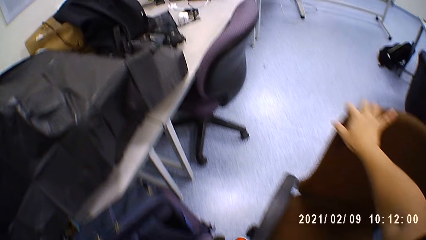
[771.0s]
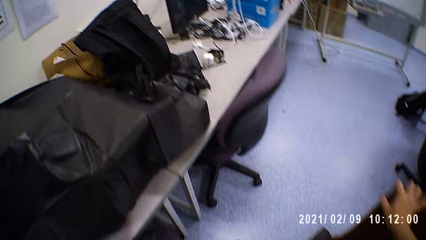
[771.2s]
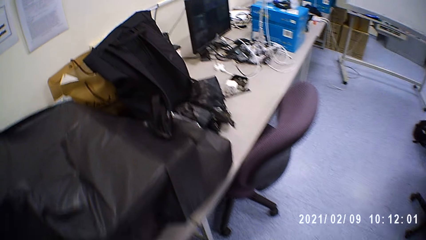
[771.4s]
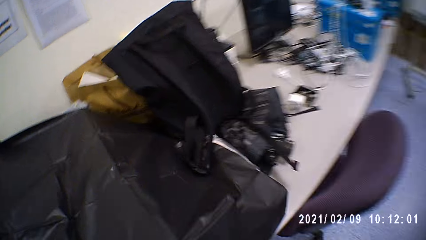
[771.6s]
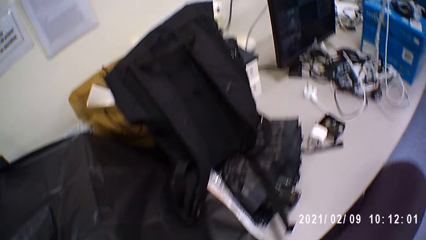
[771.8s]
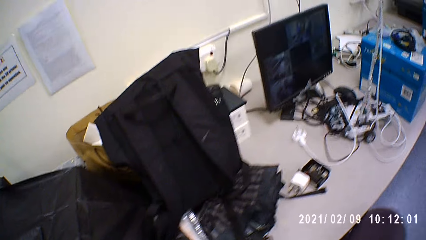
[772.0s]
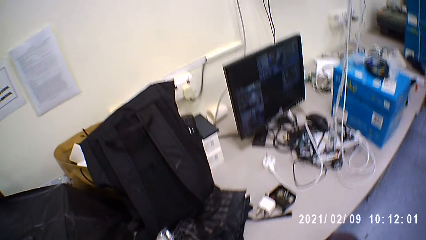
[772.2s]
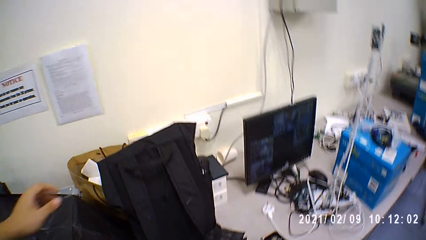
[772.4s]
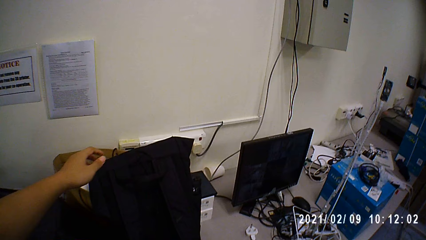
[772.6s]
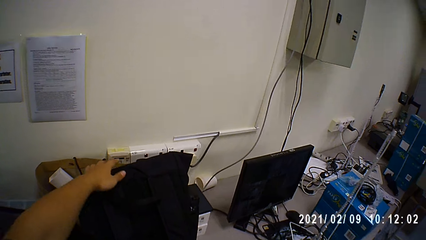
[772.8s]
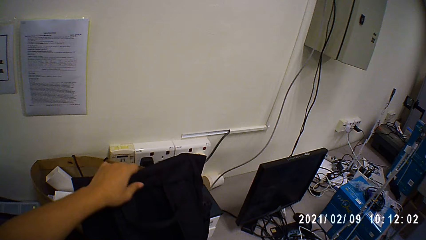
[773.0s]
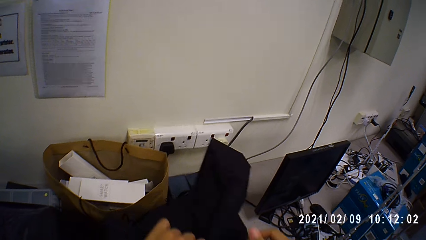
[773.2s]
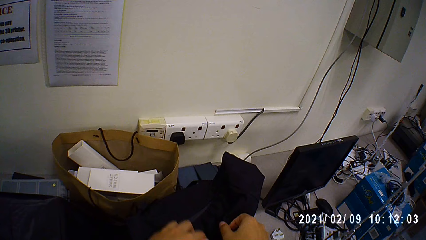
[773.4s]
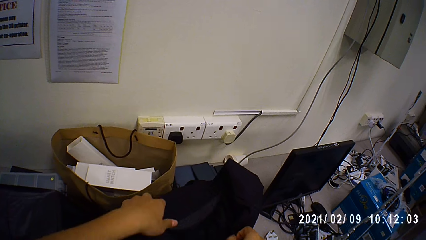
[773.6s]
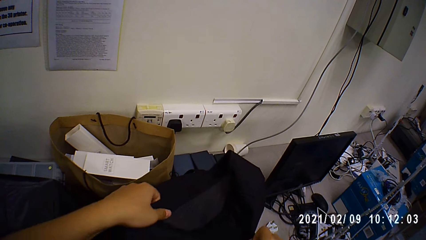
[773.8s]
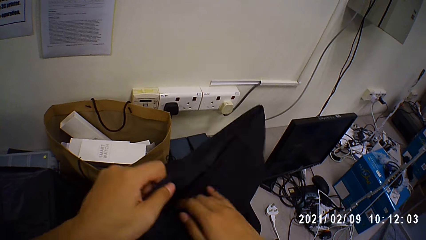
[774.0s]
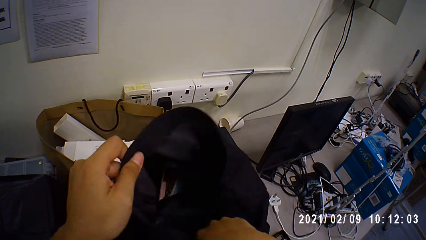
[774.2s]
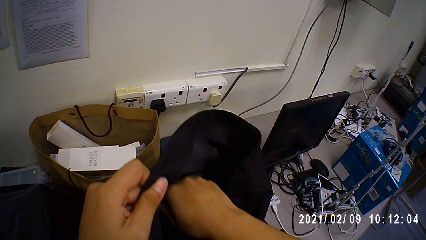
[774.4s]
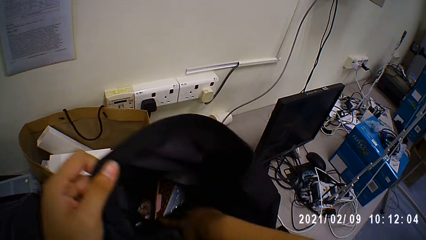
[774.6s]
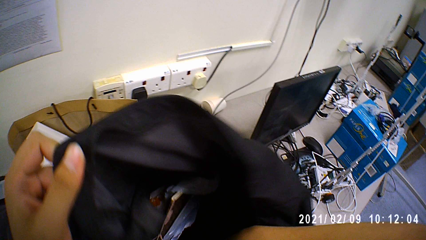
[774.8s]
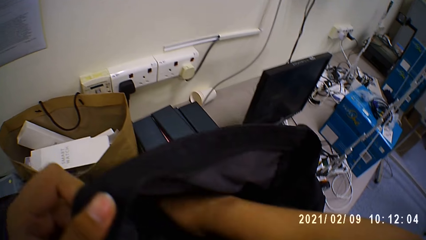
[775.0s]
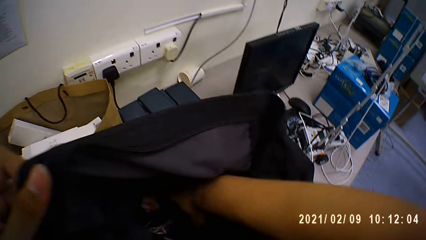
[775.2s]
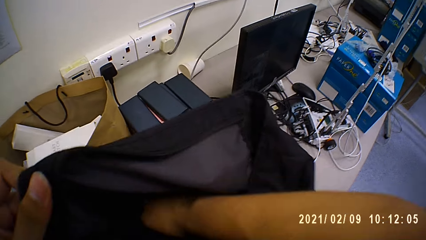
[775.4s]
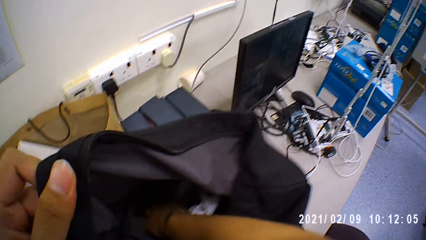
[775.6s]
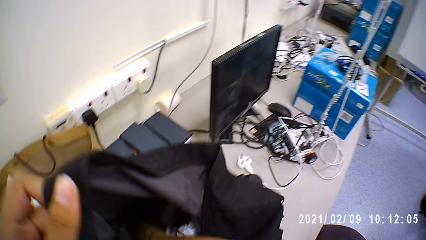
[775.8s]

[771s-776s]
The camera wearer moves a chair on the floor with his right hand. He looks around a room. He pulls the bag with his left hand. He opens the bag with both hands. He adjusts a charger in a pouch. He picks up a purse from the bag with his right hand.

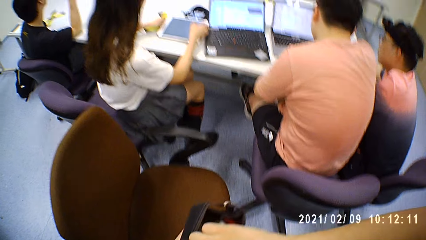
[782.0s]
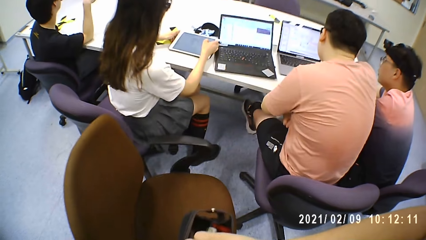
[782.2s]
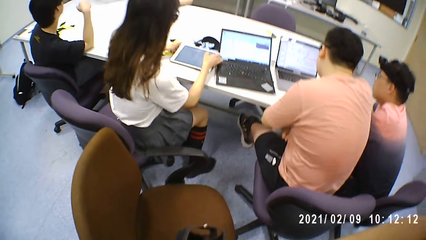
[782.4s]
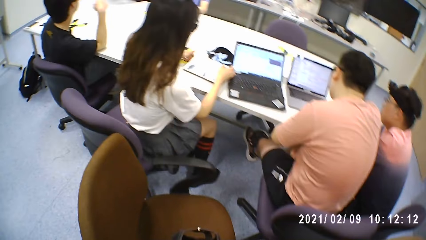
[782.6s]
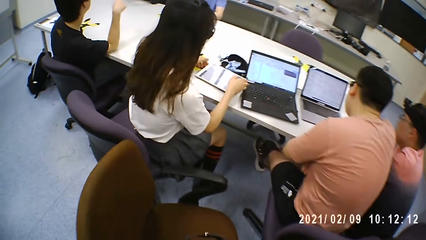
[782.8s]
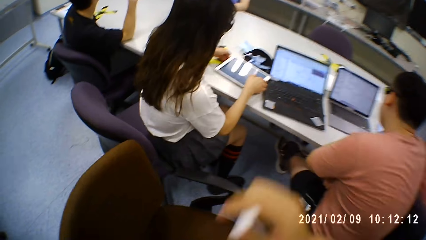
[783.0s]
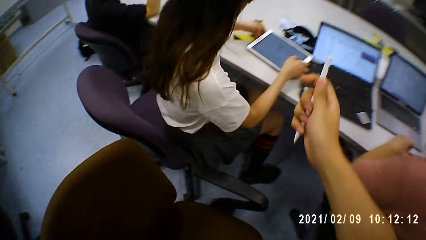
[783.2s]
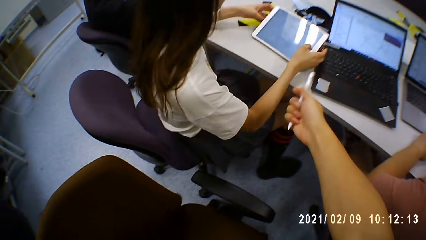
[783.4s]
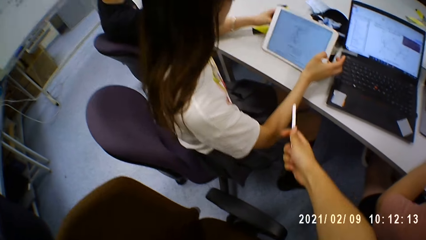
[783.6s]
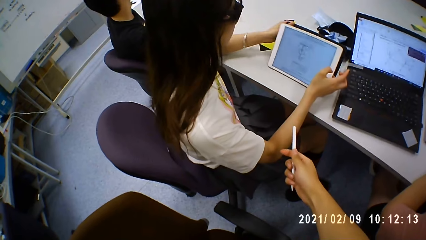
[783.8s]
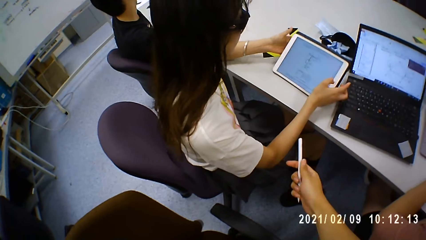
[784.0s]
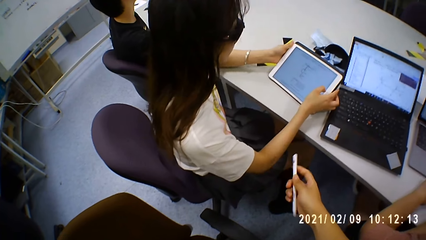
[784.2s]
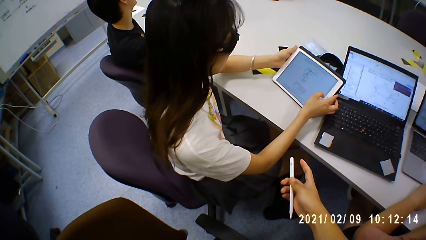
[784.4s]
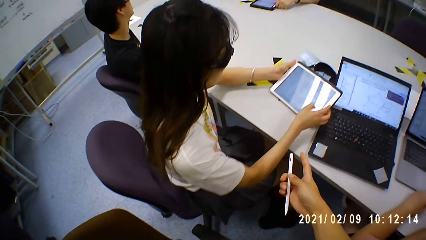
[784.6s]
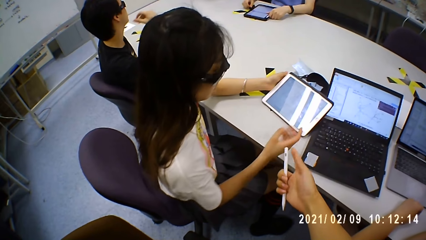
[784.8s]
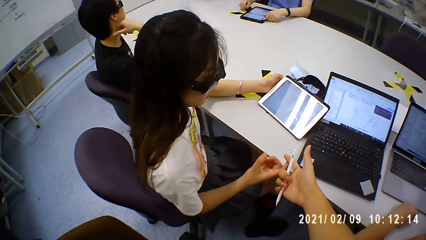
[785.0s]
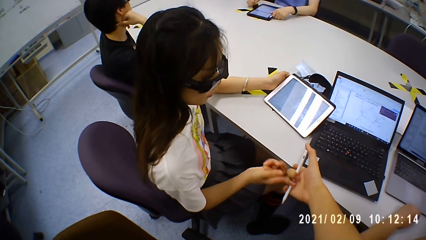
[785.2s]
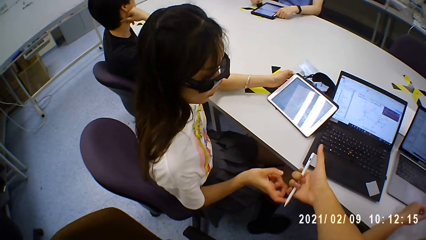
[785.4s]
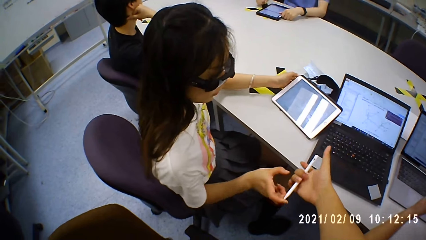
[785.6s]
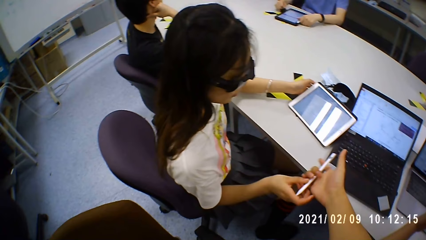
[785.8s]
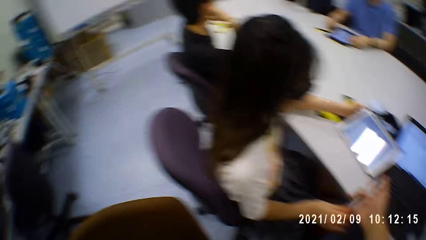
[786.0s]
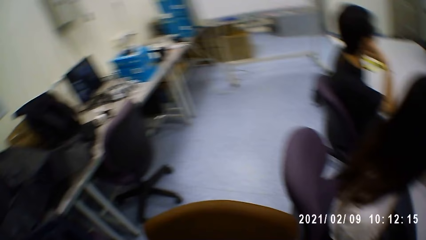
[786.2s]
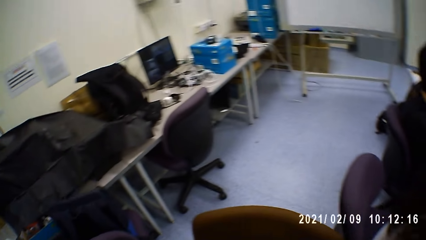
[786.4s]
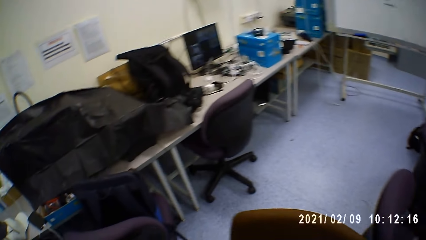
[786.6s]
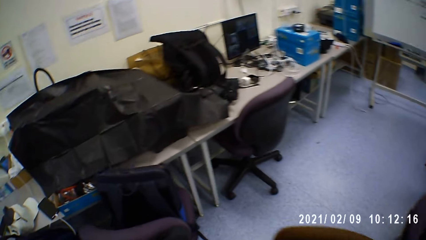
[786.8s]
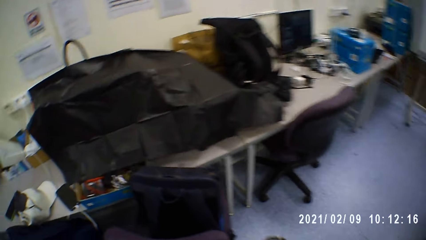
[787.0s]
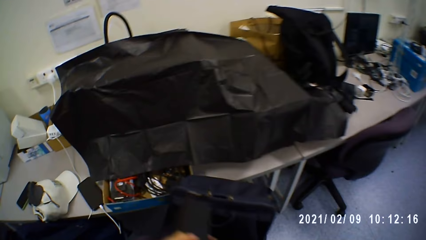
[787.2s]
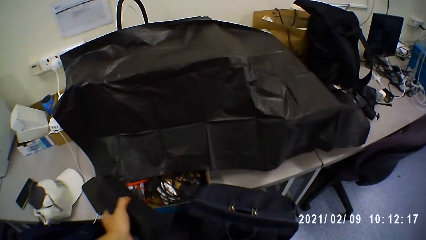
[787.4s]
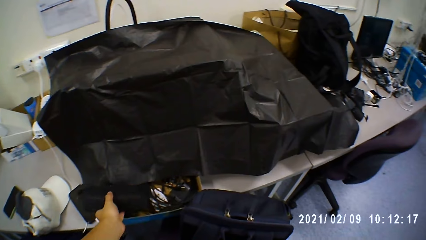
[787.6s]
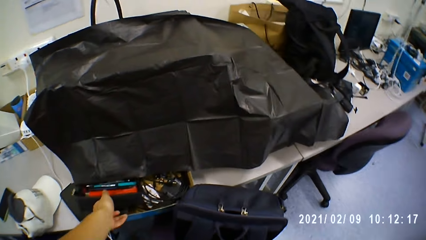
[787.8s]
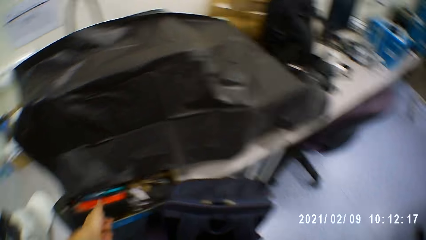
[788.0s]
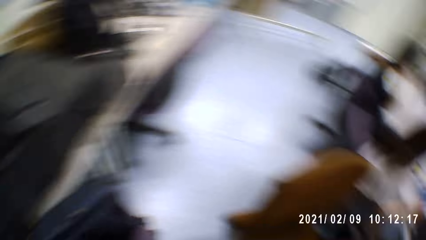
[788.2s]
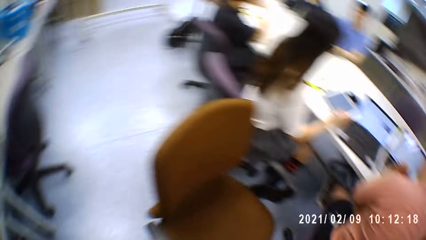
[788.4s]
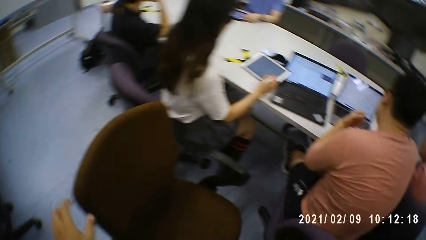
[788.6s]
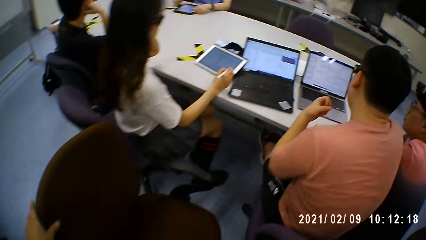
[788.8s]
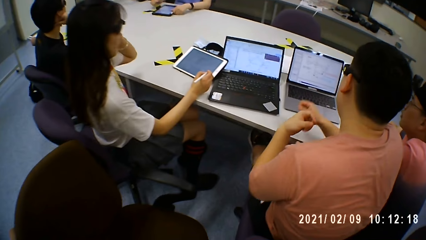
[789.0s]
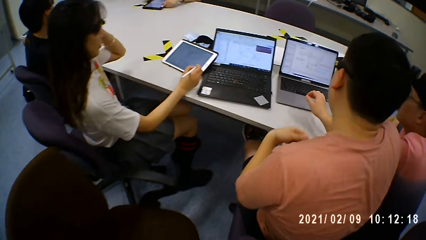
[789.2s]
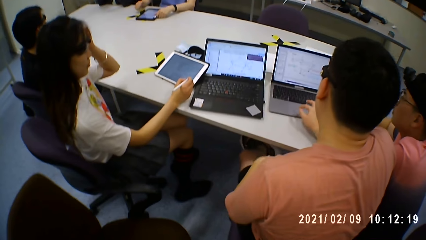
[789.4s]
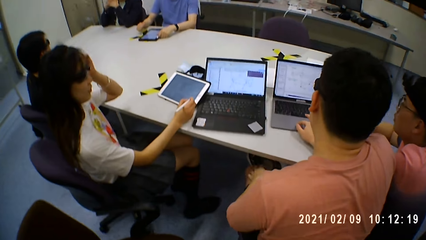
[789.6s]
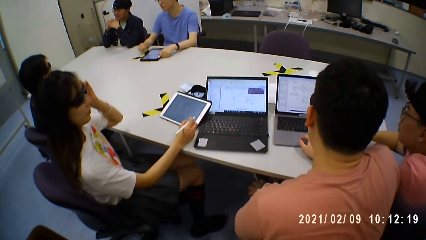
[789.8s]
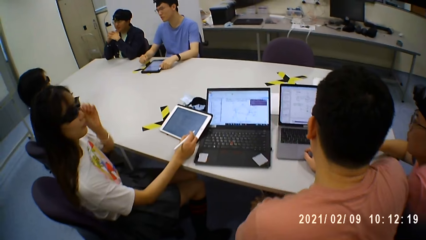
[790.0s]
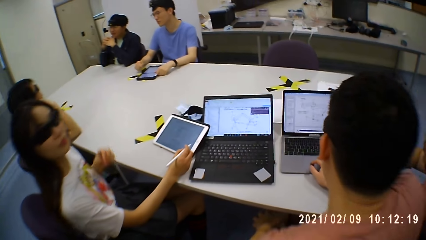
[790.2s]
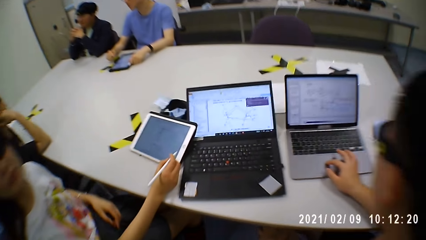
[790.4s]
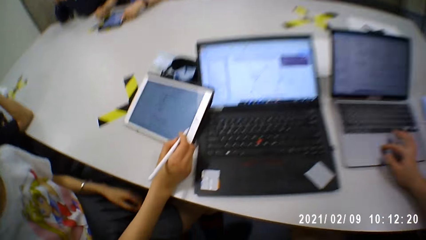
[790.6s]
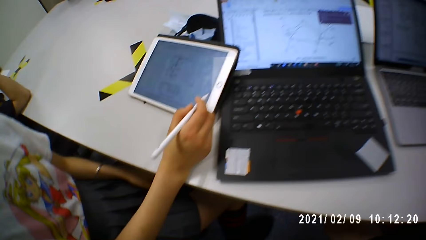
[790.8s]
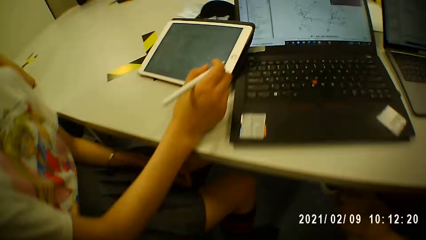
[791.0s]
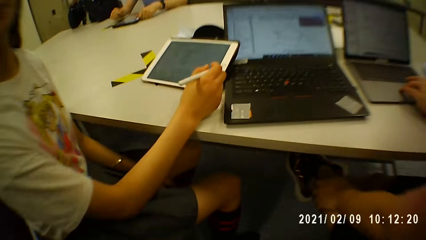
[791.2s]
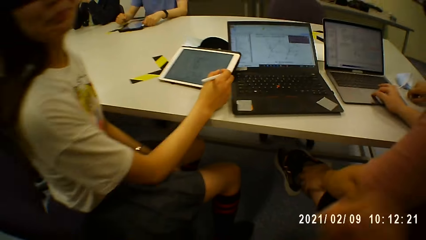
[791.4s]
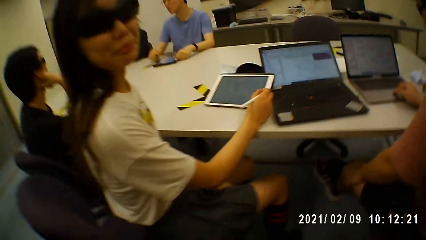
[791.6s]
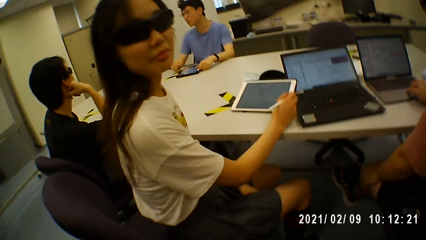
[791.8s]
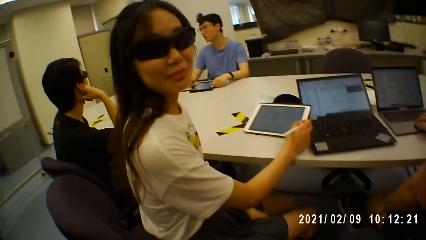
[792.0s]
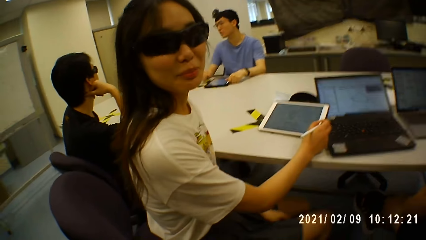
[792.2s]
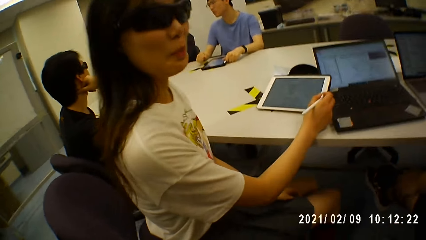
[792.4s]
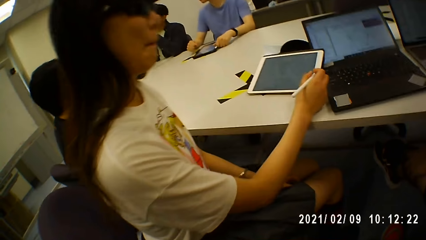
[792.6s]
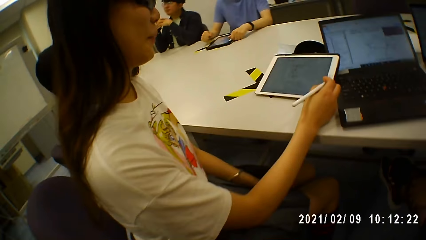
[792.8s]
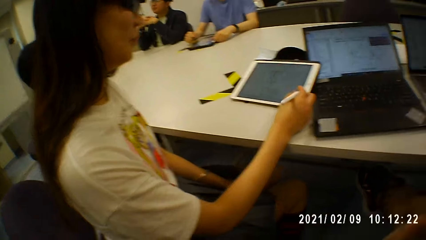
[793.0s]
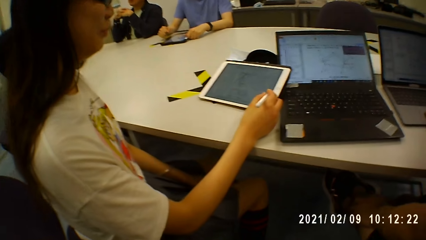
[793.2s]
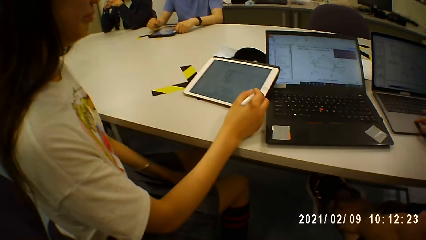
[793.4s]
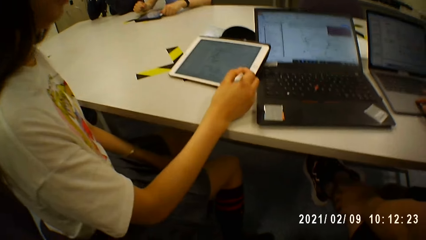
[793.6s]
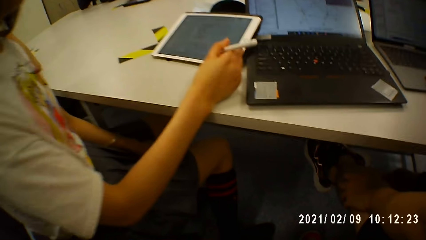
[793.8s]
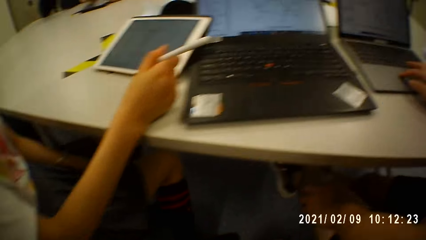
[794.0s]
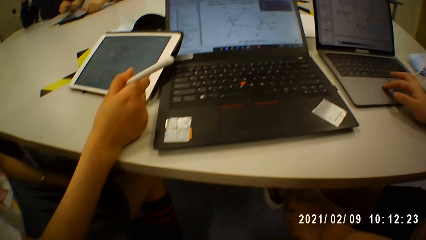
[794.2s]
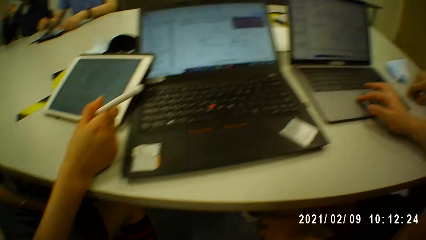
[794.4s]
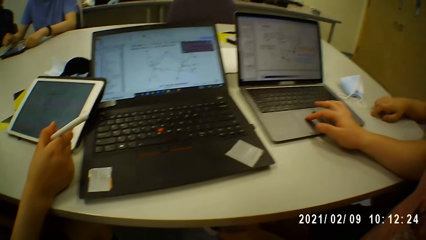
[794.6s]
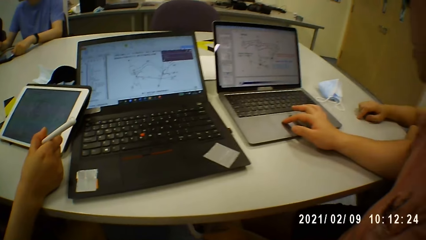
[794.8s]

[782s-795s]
The camera wearer picks up a pen from the purse with his right hand. He looks around a room. A woman holds the tablet on the table with her left hand. The camera wearer gives the stylus pen to the woman with his right hand. He walks around the room. He places the purse on a table with his left hand. The woman holds the pen with her right hand. The camera wearer moves the chair on the floor with his left hand. He sits on the chair. He interacts with the woman. A man operates the laptop on the table with his right hand.
